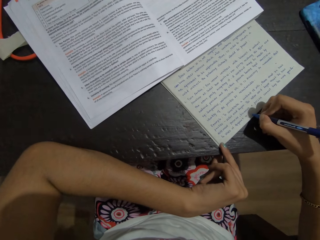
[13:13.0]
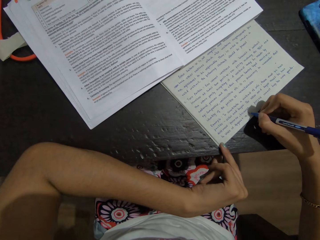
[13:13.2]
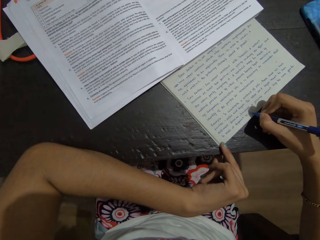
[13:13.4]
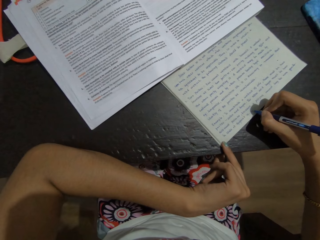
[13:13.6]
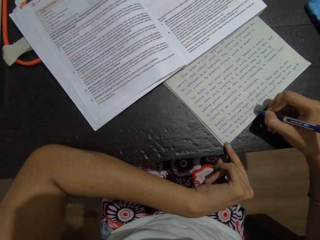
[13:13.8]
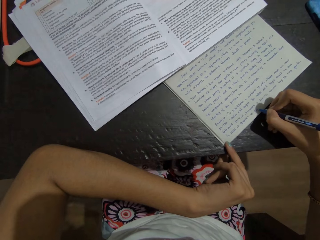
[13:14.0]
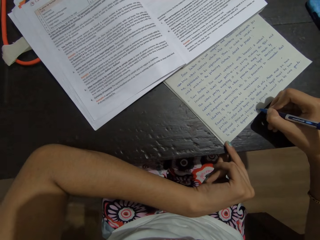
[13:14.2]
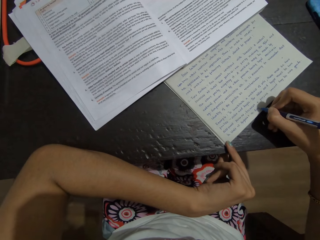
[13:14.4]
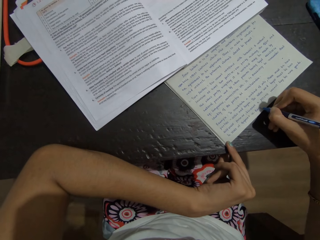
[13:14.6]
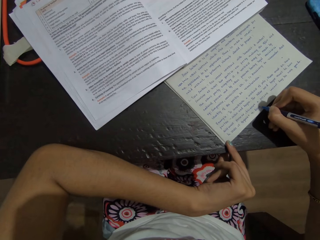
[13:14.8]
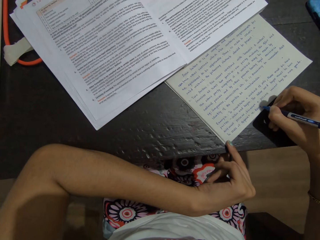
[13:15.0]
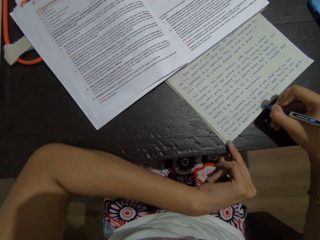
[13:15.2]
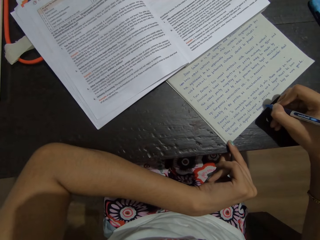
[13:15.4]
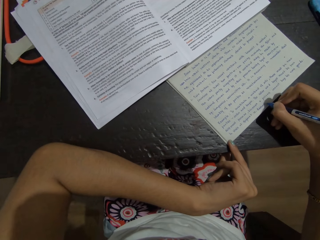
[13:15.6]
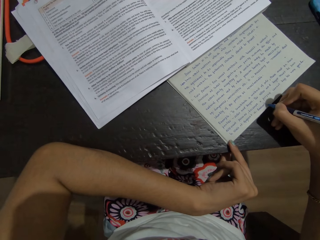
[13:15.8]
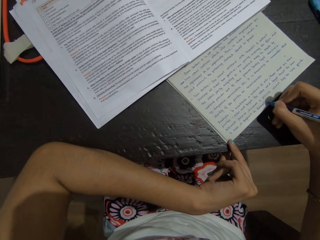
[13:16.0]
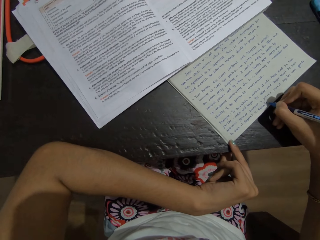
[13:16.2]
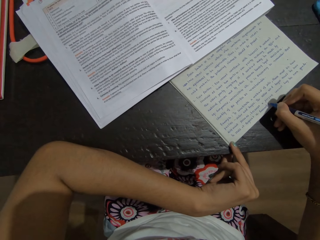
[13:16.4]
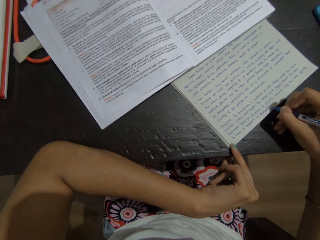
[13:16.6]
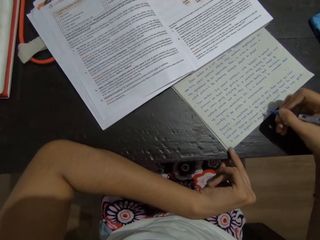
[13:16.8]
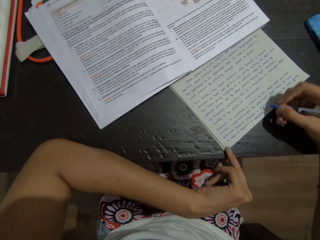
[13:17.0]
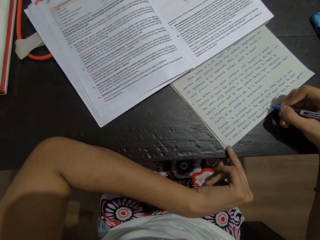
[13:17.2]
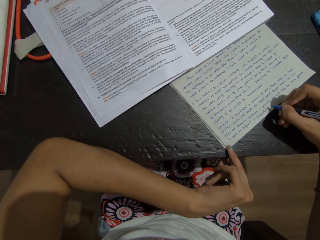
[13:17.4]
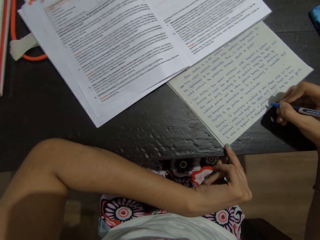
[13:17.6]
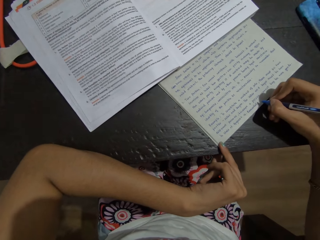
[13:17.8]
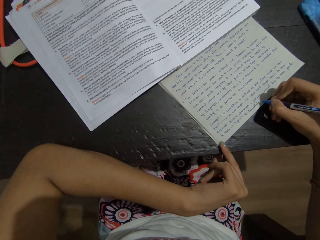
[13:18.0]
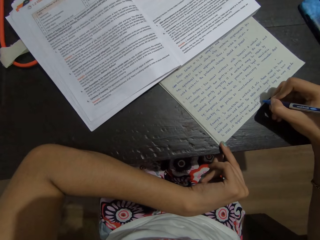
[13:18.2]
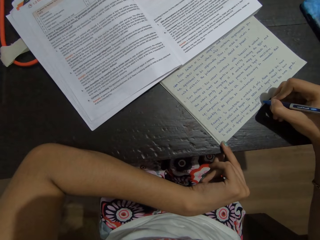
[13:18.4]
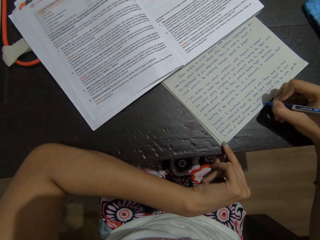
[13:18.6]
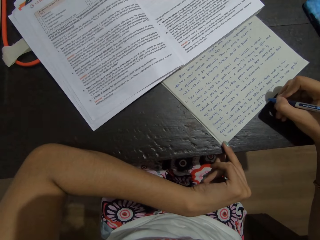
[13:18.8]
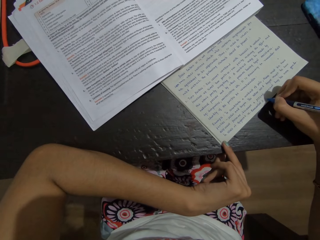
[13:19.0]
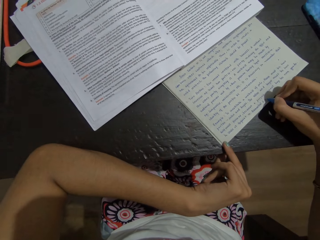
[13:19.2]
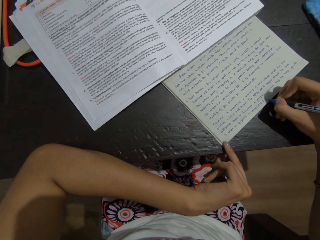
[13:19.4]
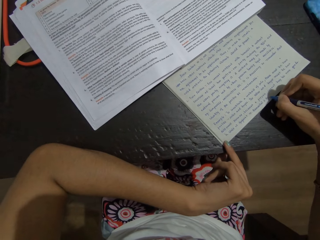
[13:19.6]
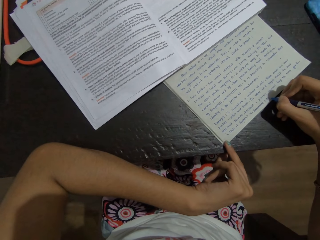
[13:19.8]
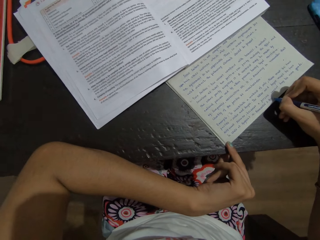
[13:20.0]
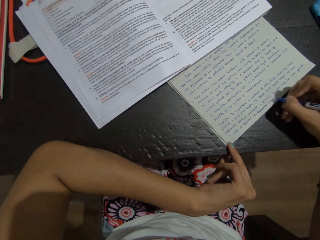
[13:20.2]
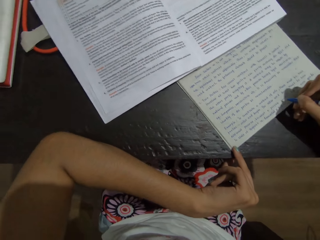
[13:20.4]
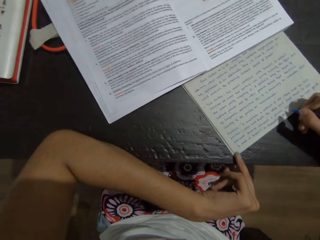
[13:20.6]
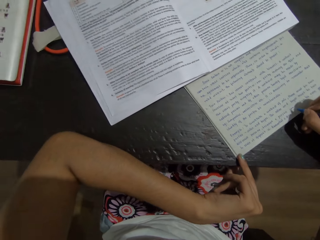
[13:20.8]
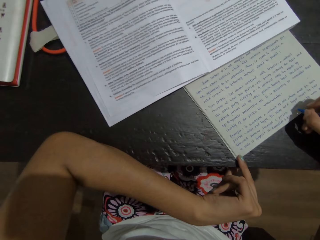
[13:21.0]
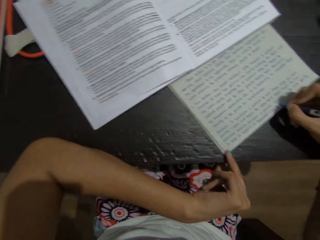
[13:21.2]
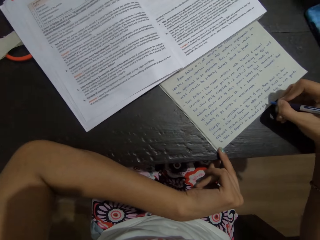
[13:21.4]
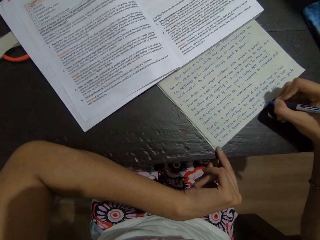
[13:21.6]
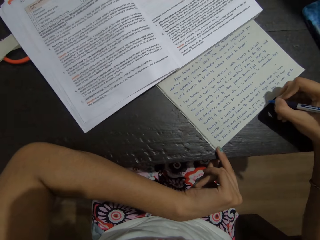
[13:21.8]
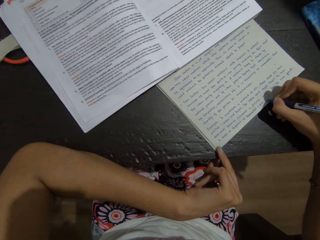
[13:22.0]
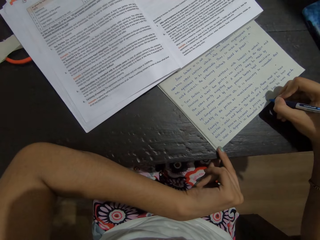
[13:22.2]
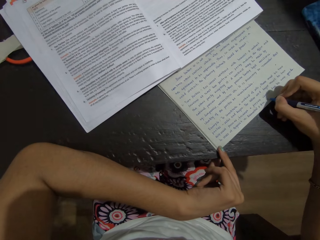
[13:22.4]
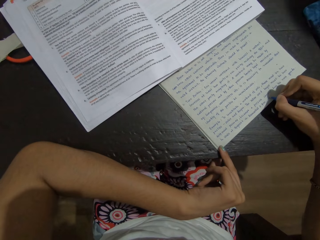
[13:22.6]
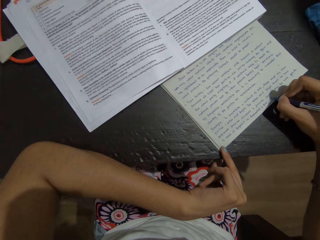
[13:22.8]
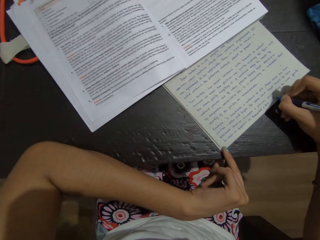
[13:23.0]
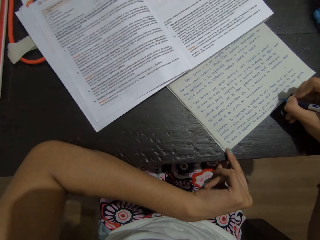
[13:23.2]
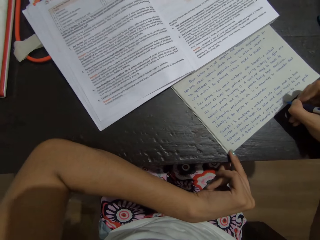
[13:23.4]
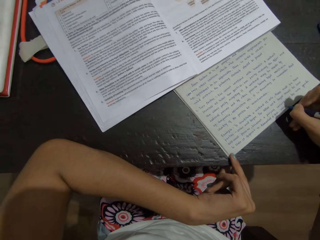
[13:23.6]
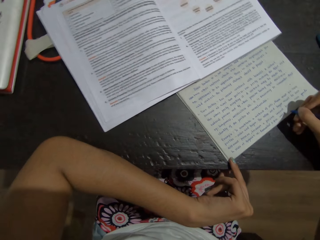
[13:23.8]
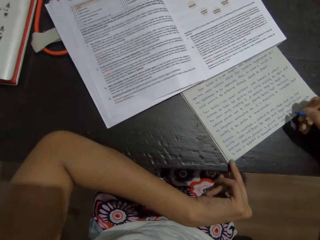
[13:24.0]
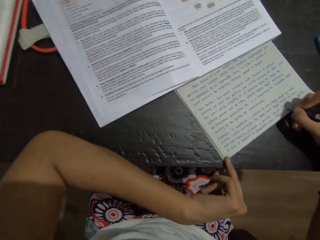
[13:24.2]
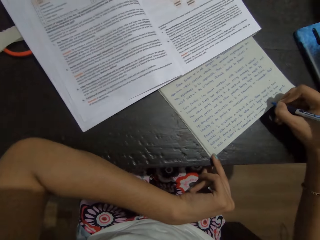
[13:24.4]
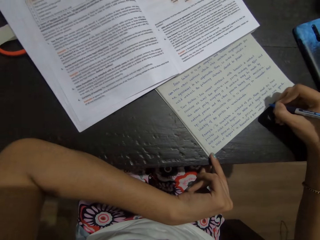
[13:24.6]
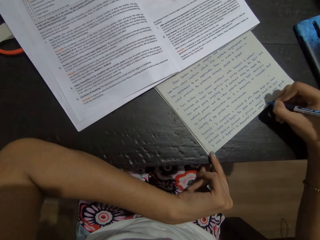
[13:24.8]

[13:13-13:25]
The camera wearer writes on the book using a pen in the right hand. They look at the book.

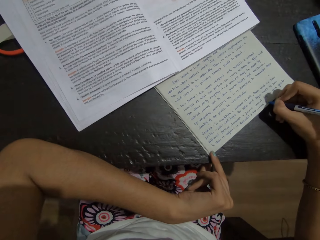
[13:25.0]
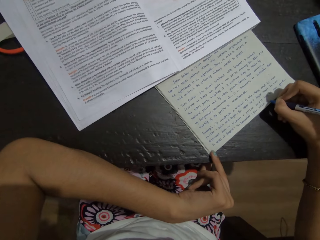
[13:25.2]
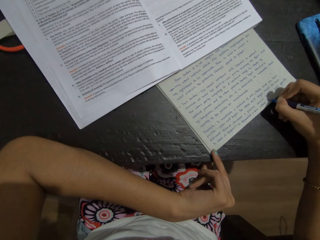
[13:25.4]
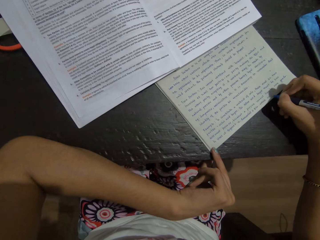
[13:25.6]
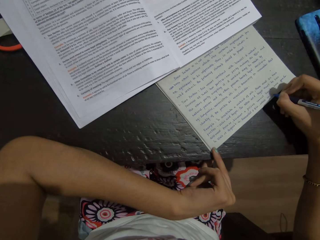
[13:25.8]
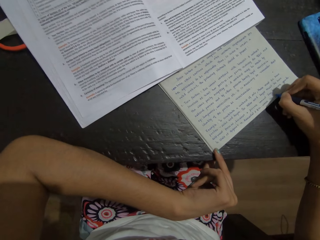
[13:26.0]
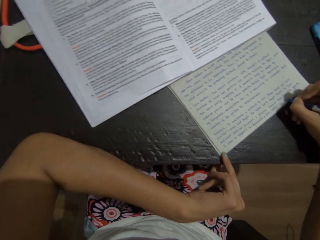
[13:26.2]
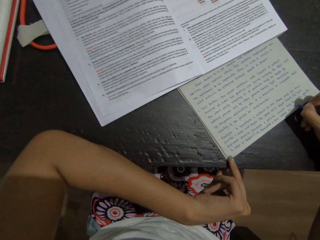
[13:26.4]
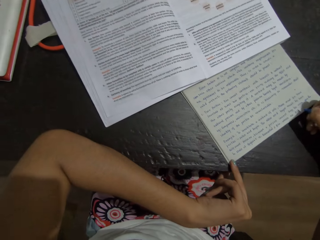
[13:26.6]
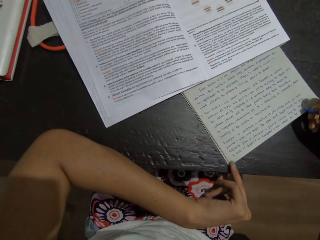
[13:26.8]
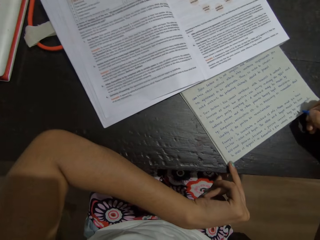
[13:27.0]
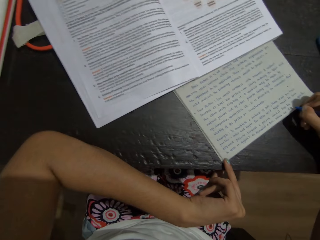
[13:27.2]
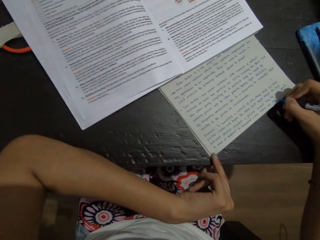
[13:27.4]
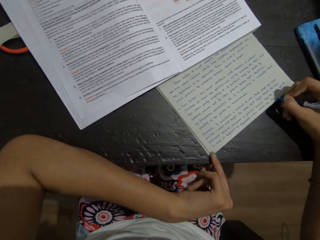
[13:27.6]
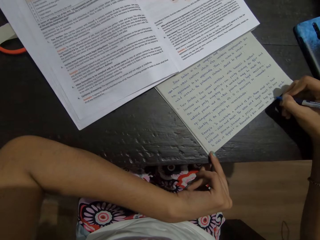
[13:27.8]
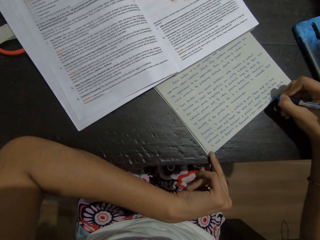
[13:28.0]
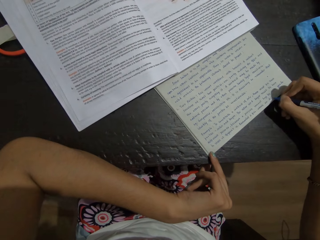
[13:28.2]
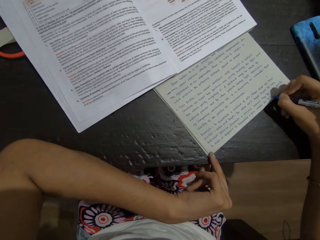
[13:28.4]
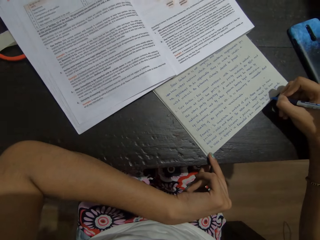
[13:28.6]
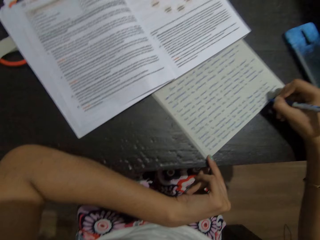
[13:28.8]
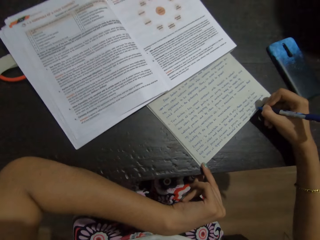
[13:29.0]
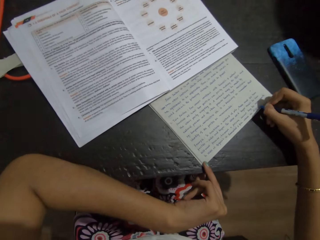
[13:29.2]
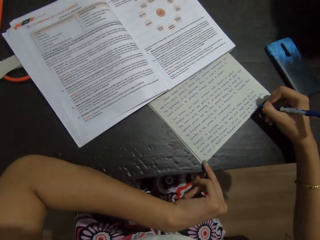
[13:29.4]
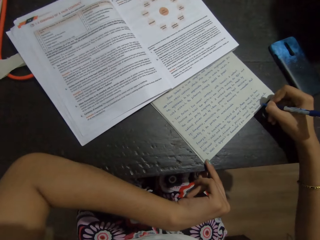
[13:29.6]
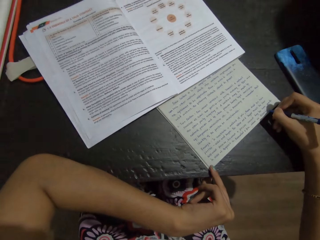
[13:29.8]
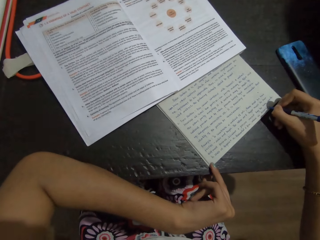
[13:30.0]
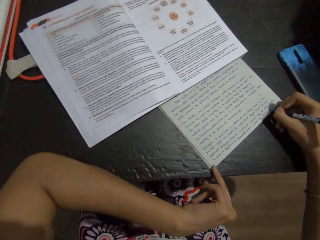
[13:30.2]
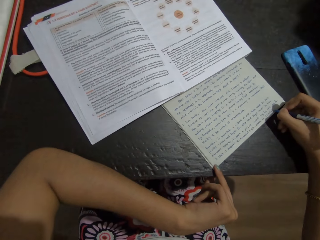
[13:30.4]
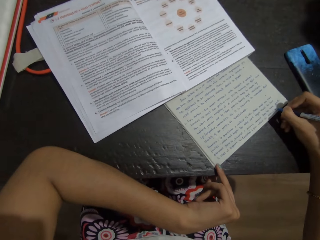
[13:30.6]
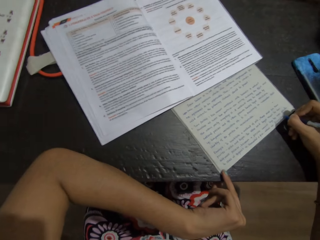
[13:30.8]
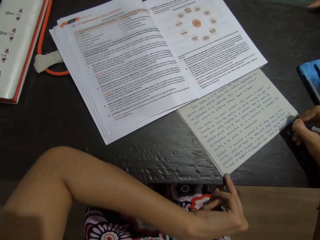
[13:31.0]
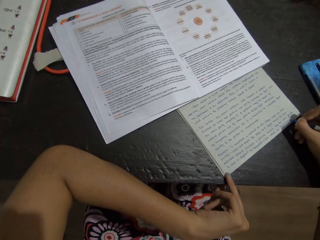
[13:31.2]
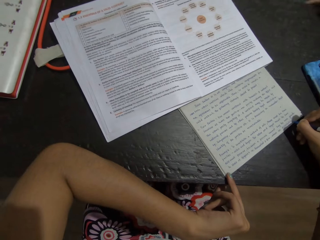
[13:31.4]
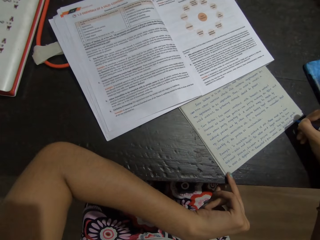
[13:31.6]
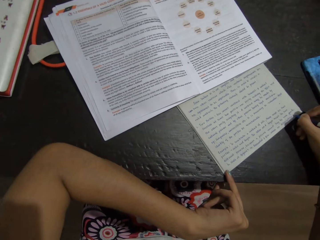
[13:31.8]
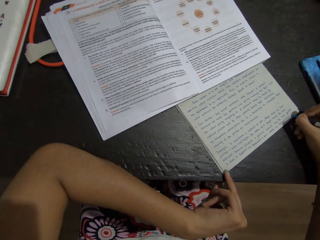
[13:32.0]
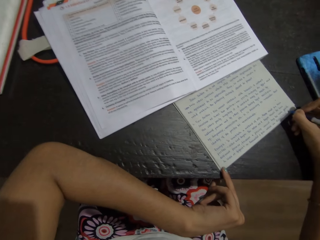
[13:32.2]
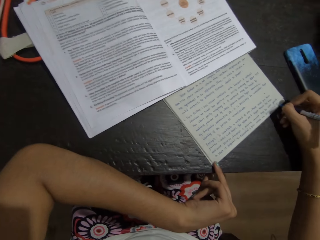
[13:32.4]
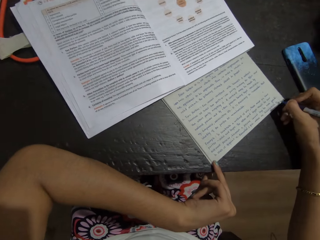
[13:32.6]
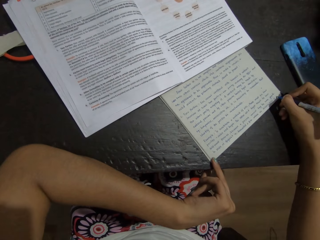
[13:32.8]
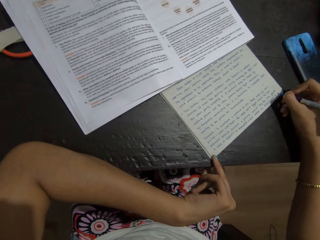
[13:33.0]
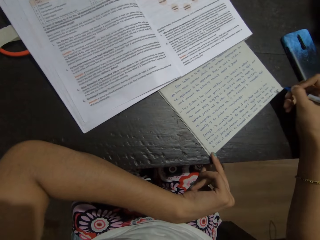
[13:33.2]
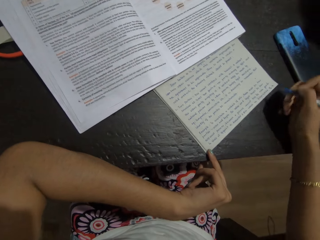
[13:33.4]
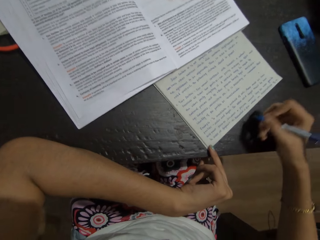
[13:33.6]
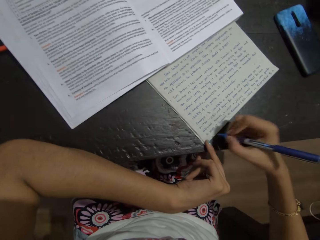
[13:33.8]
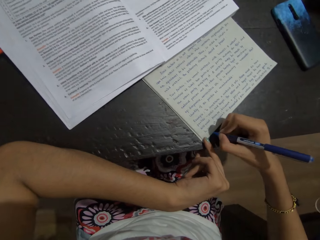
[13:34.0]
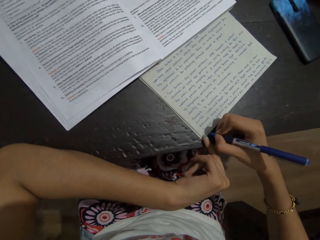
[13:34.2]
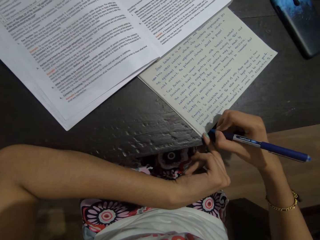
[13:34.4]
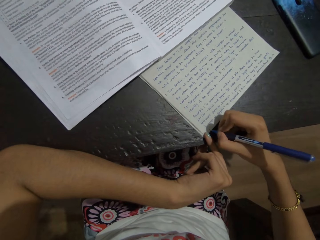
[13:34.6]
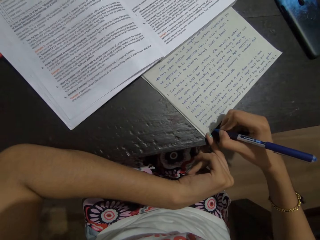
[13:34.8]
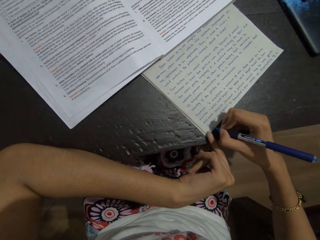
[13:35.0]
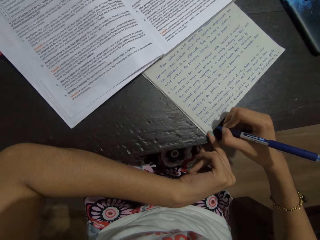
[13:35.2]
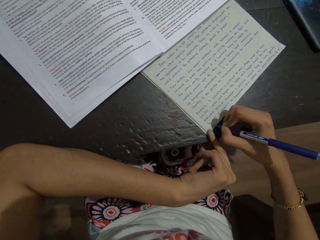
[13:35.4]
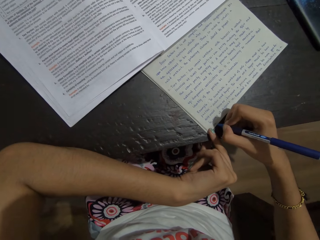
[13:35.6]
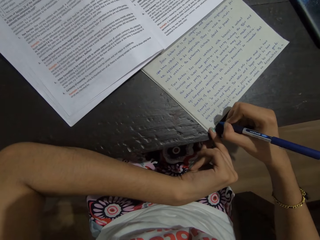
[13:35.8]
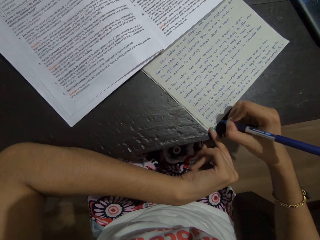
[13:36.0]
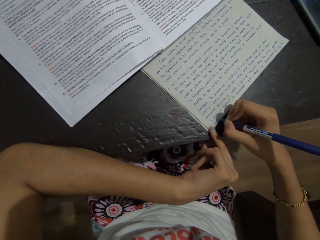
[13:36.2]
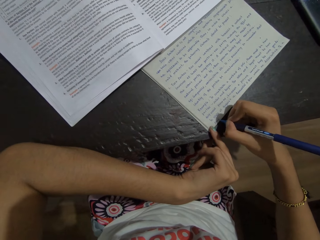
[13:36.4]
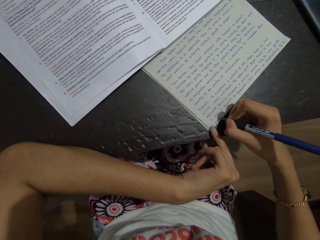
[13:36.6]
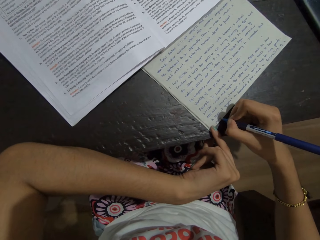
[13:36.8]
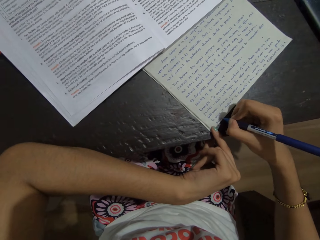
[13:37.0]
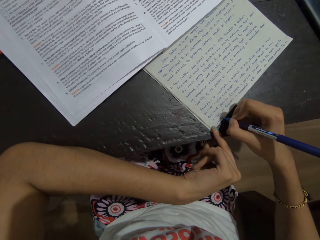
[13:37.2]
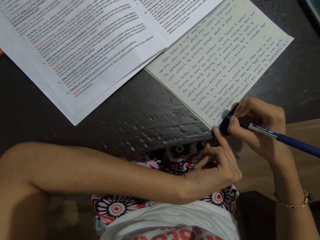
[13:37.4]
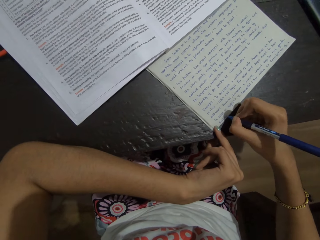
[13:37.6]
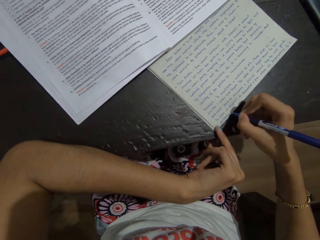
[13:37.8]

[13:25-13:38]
The camera wearer writes on the book using a pen in the right hand. They look at the book.
